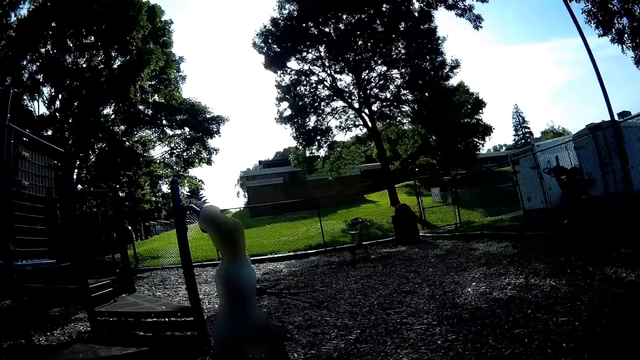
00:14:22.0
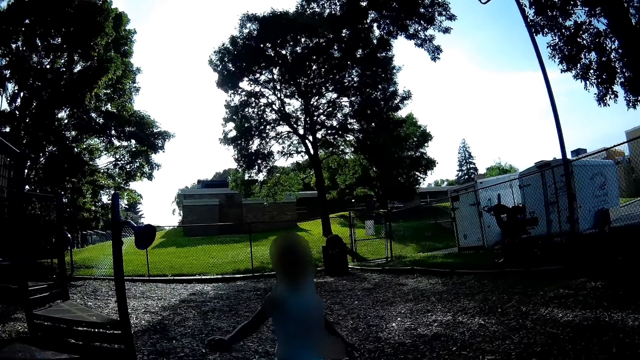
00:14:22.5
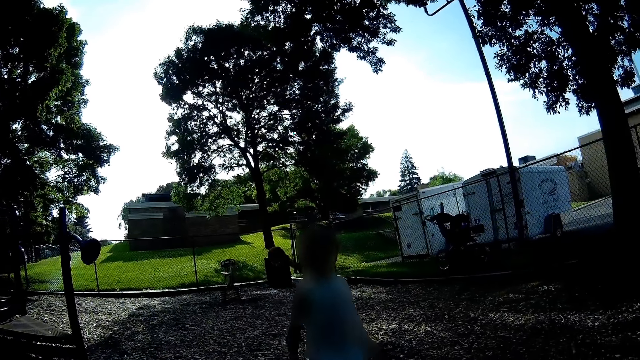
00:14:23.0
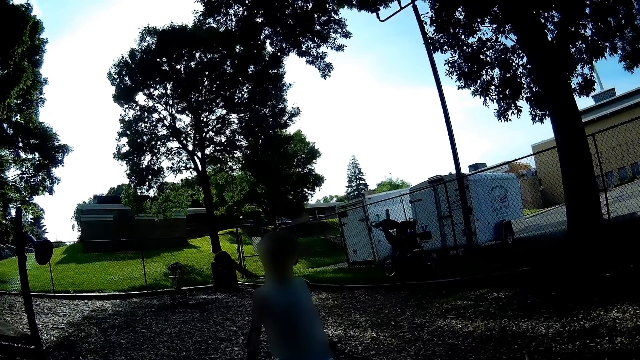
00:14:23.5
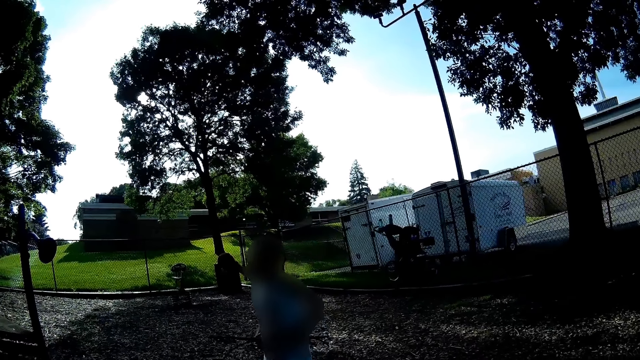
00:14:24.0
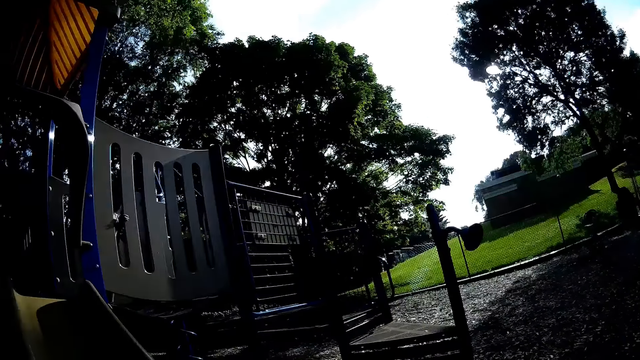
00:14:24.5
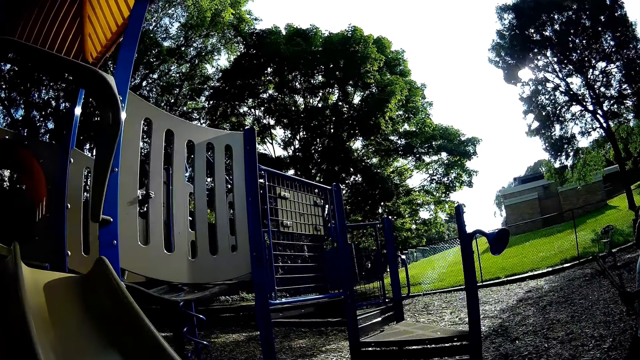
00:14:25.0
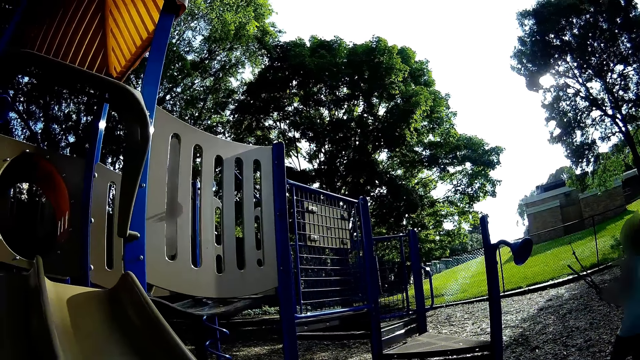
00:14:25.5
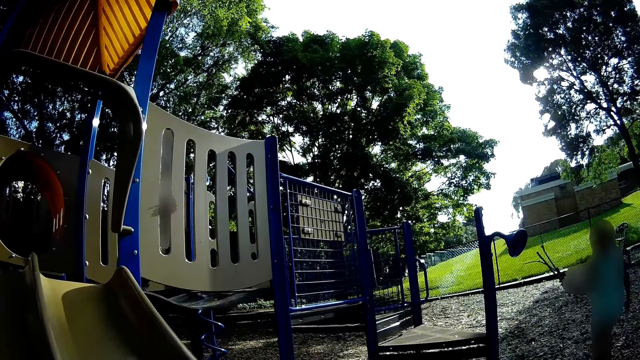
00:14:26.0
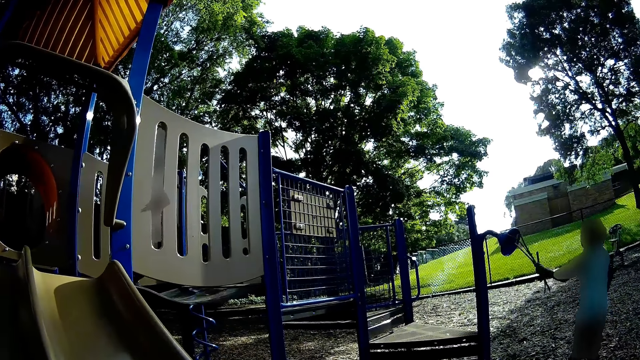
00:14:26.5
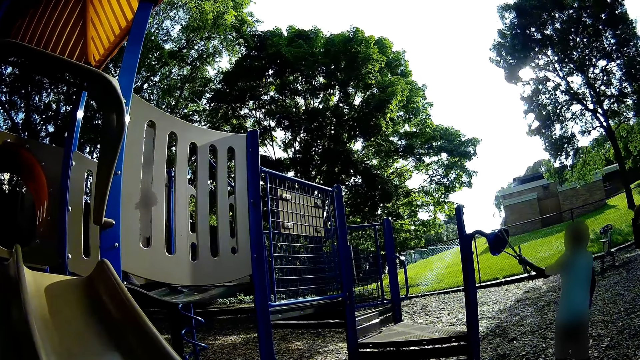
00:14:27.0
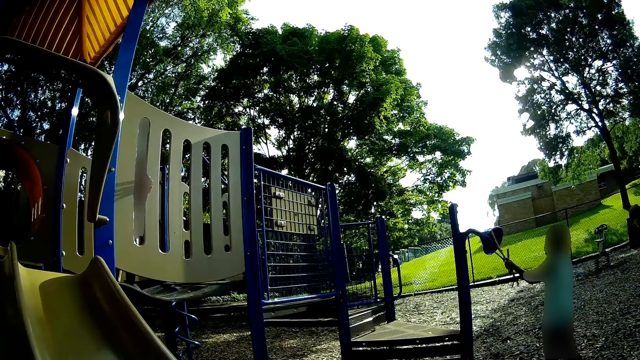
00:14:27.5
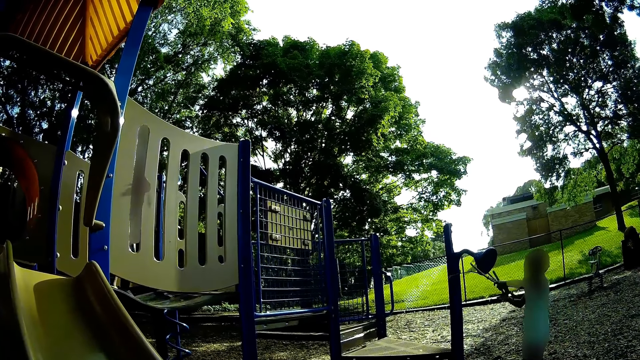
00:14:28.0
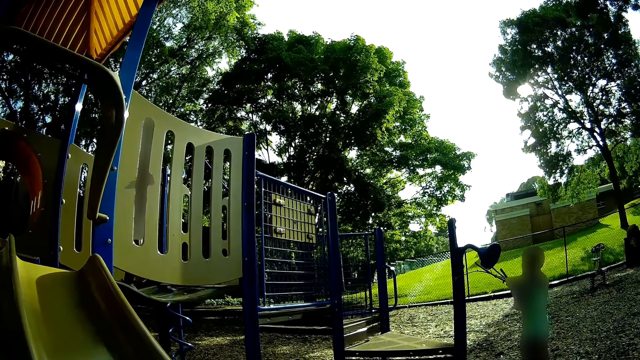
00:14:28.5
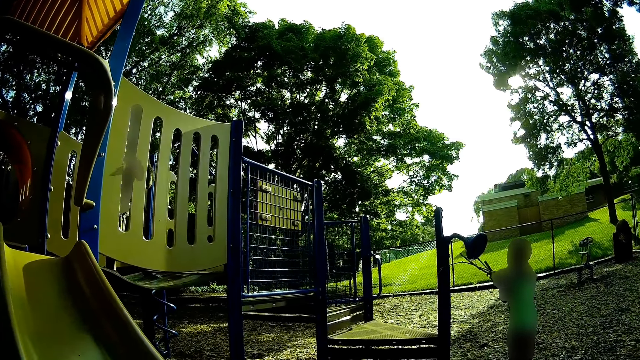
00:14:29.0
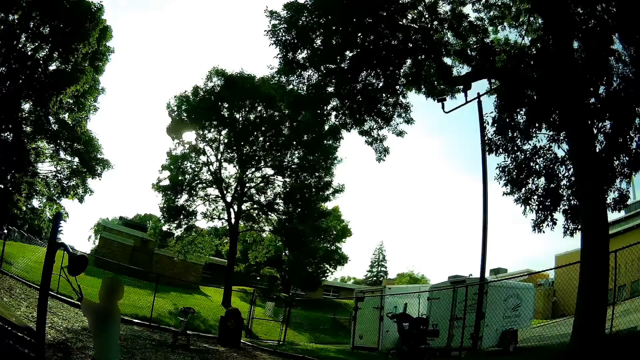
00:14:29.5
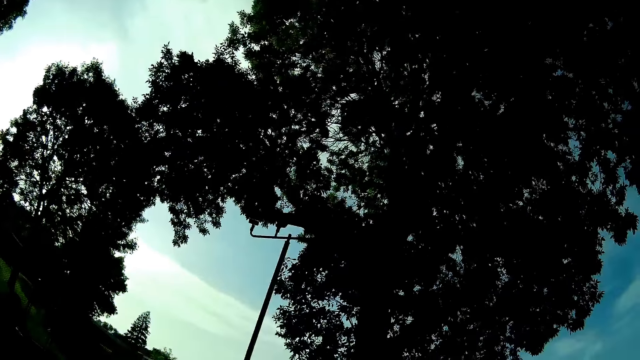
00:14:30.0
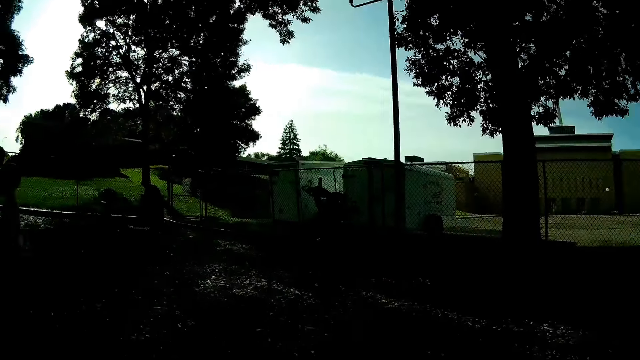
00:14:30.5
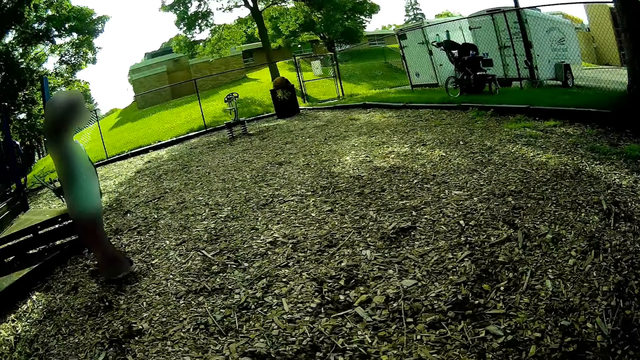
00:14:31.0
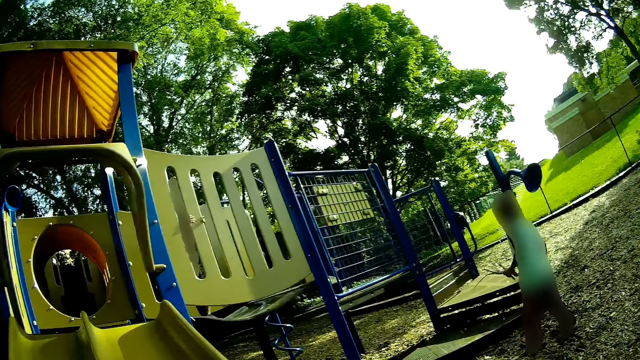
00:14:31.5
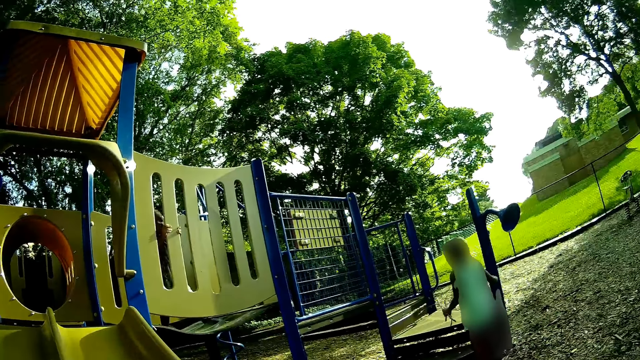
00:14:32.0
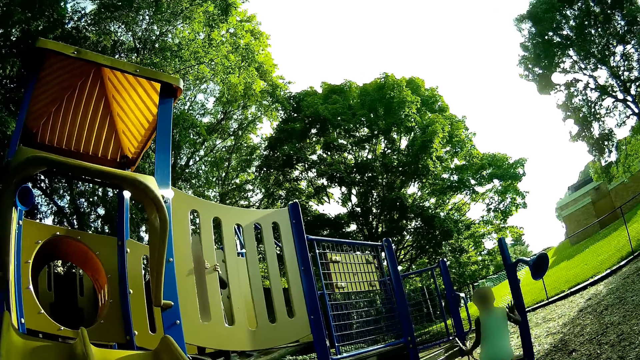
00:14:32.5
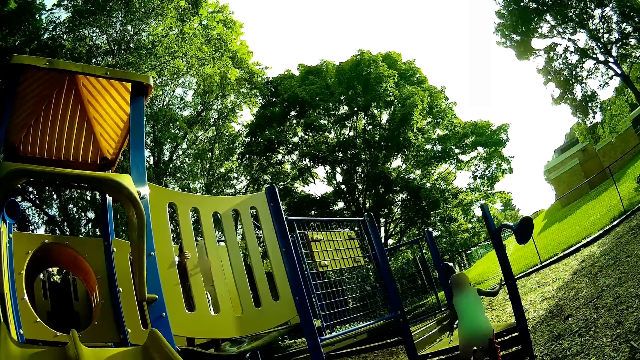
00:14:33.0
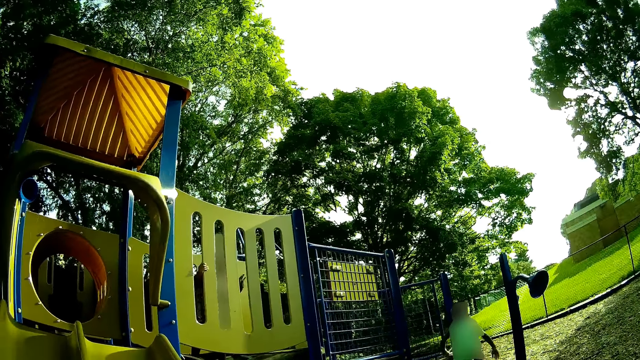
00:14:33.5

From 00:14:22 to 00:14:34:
The camera wearer looks around.

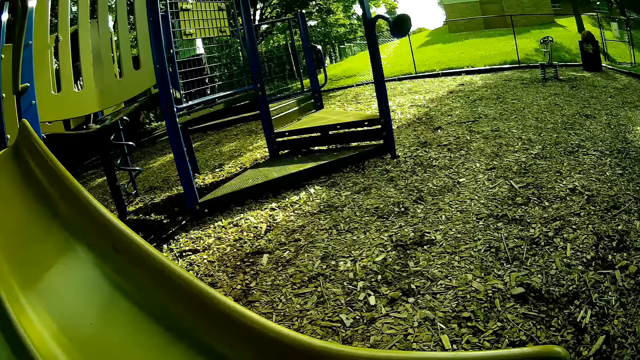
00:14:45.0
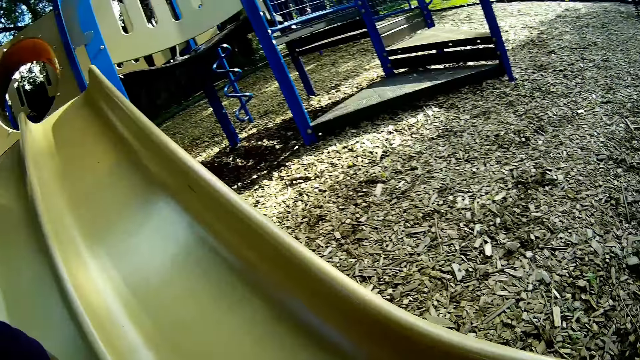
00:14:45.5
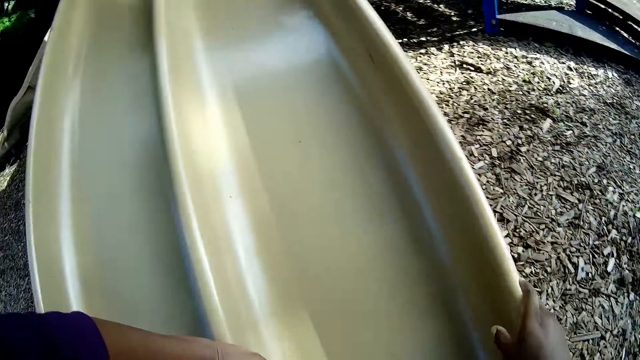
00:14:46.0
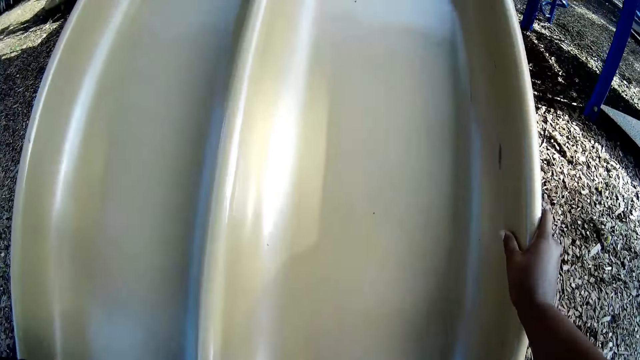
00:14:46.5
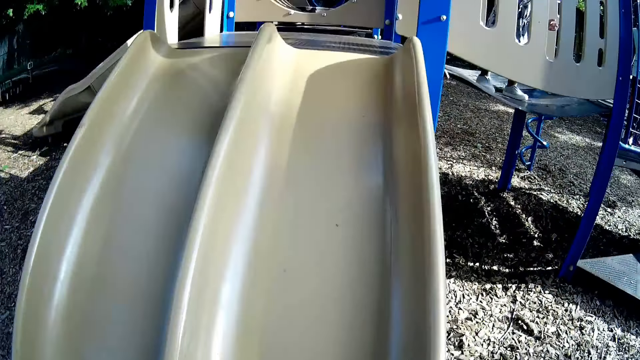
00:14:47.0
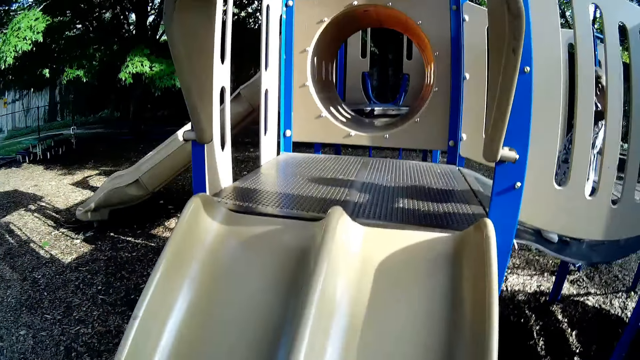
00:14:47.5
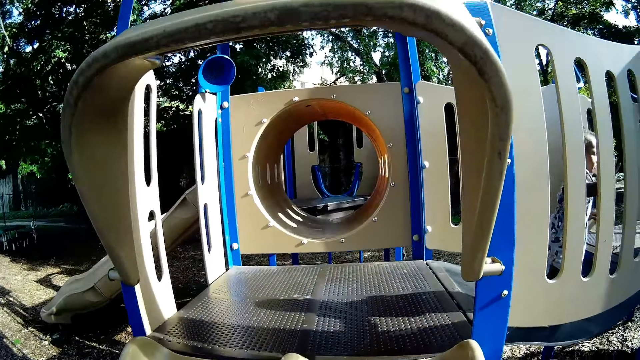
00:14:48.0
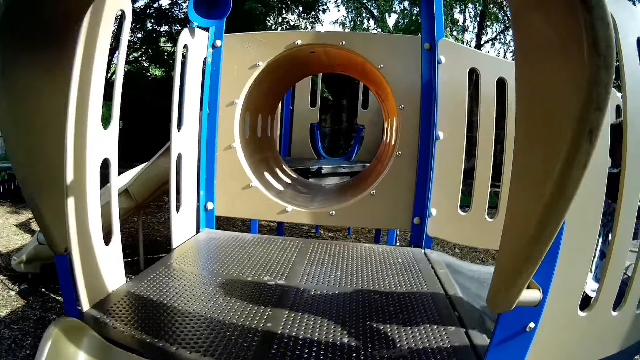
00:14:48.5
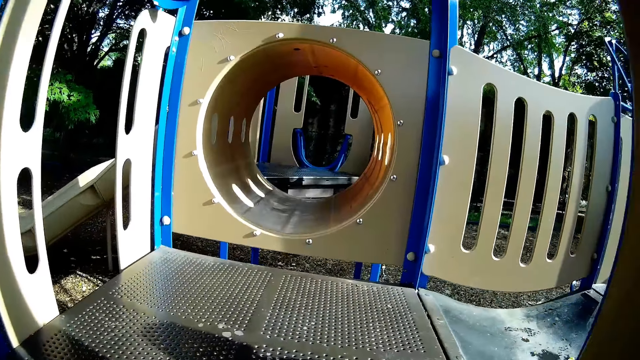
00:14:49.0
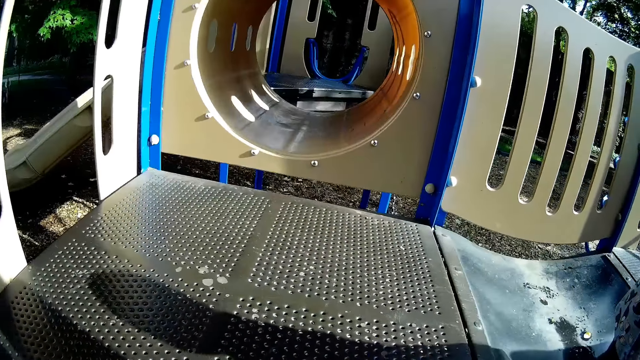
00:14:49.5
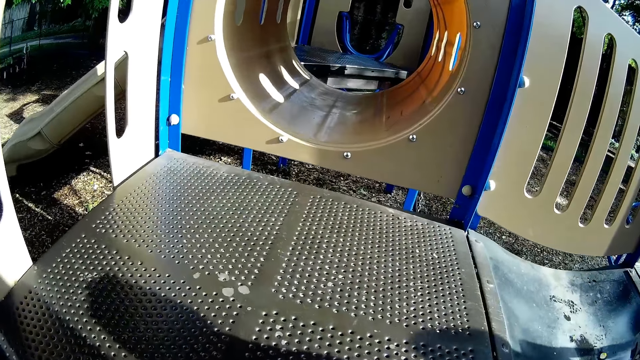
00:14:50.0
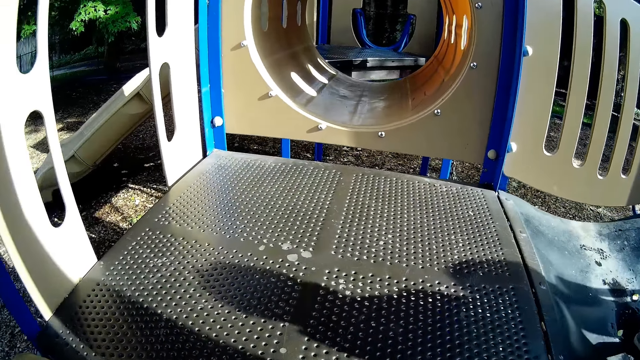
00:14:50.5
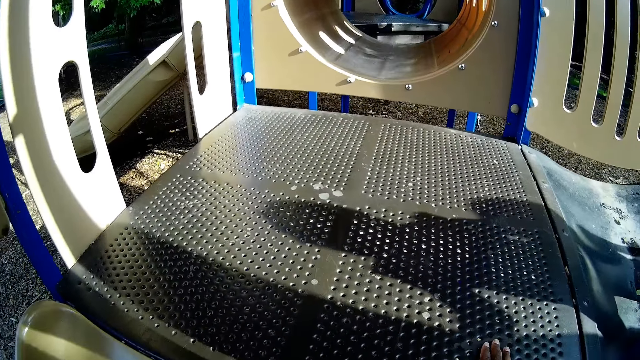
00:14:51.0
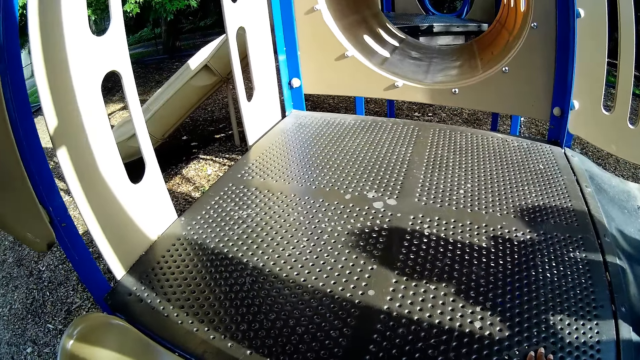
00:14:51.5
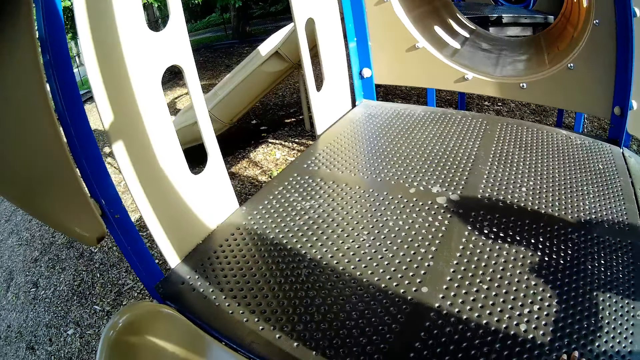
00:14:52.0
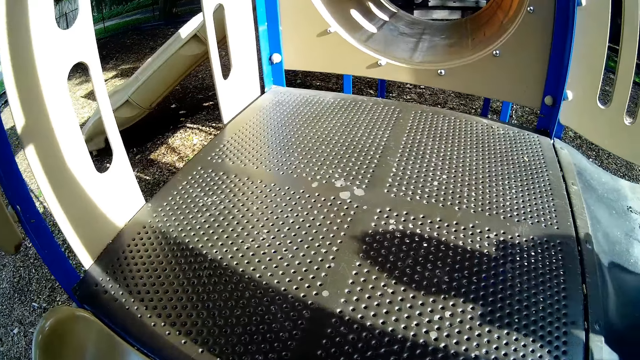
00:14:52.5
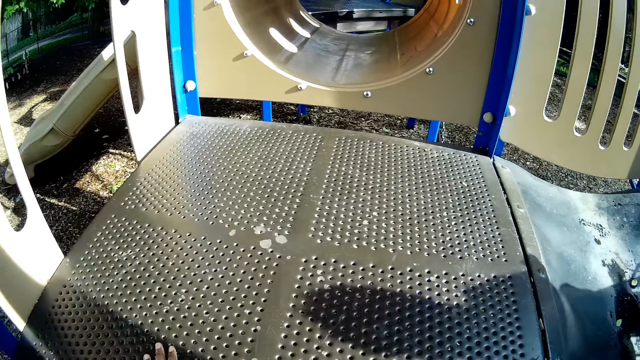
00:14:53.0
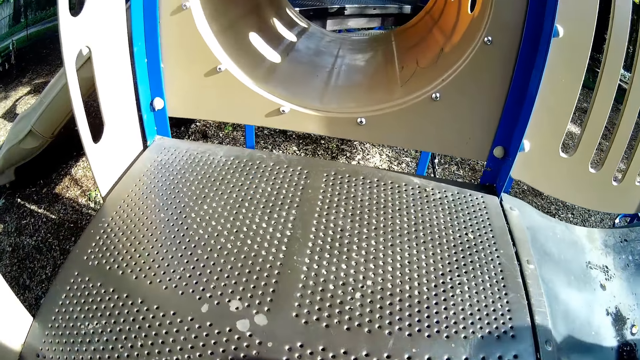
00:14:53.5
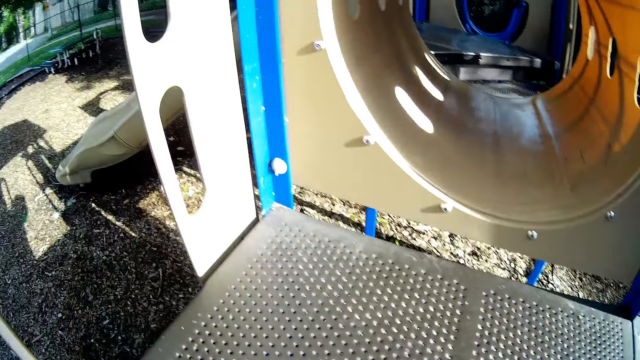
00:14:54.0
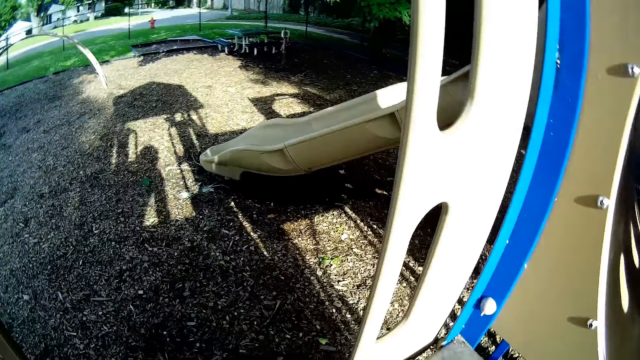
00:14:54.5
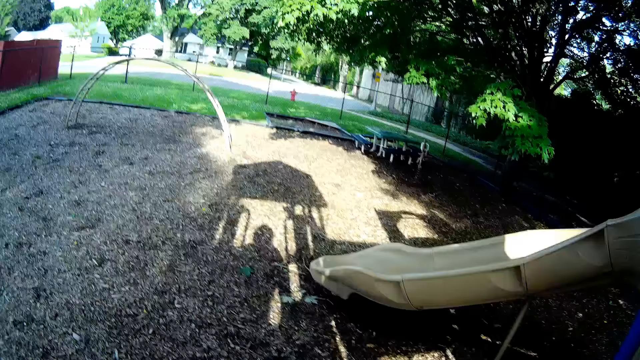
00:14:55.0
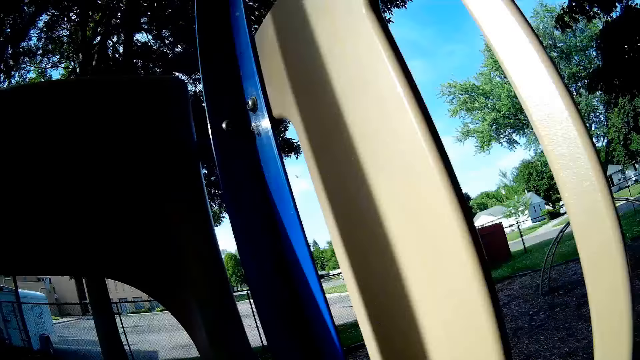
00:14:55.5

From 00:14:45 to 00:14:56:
The camera wearer climbs up the slide with both hands.
